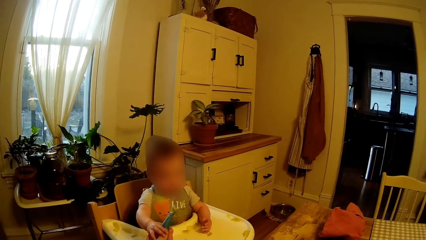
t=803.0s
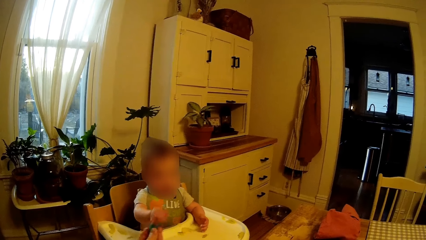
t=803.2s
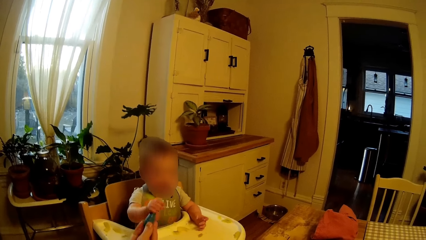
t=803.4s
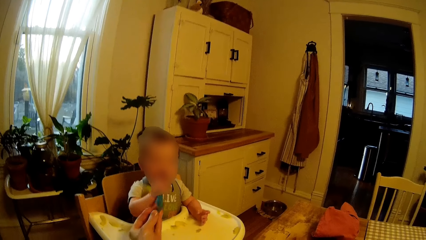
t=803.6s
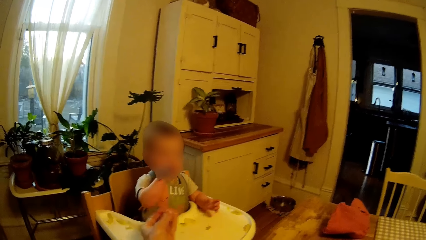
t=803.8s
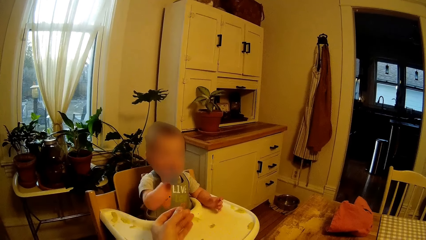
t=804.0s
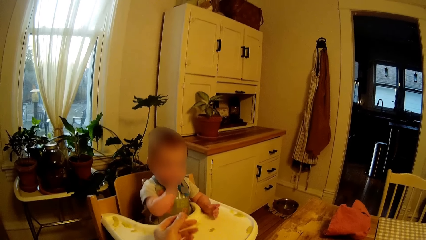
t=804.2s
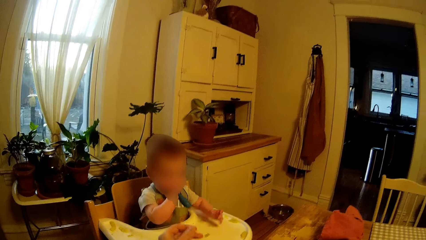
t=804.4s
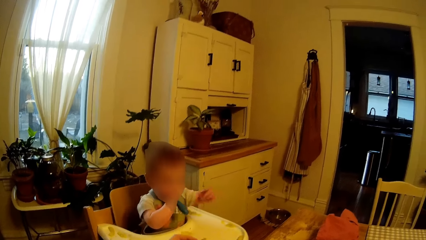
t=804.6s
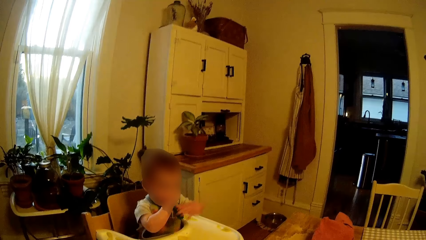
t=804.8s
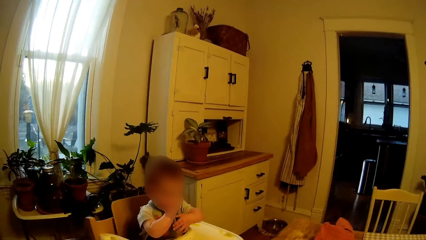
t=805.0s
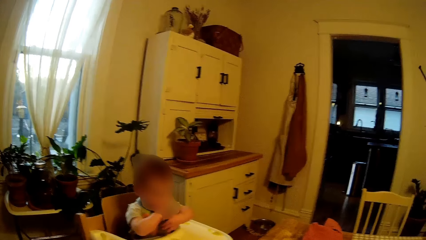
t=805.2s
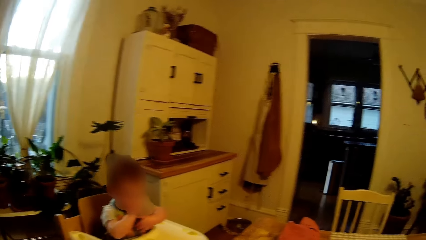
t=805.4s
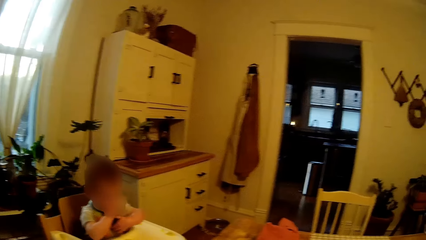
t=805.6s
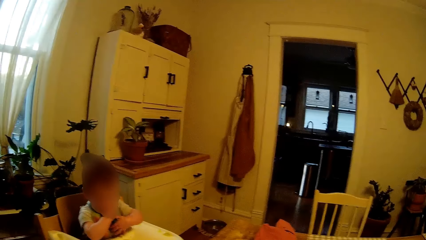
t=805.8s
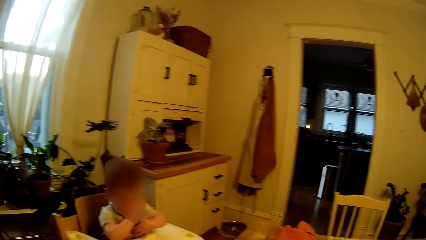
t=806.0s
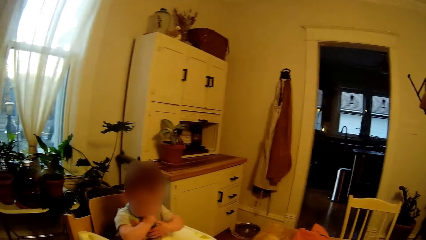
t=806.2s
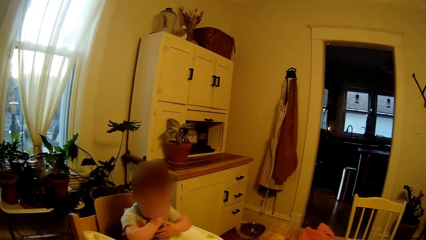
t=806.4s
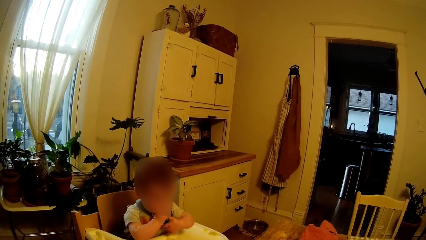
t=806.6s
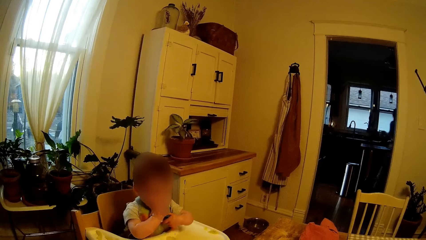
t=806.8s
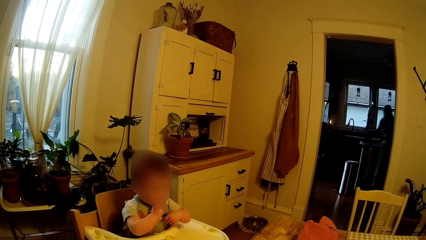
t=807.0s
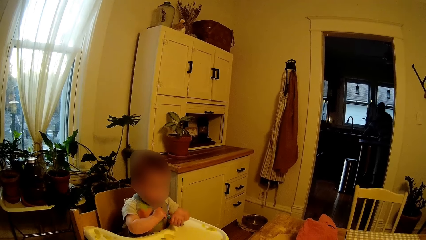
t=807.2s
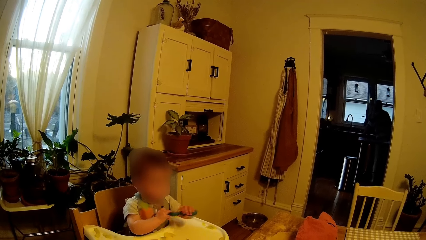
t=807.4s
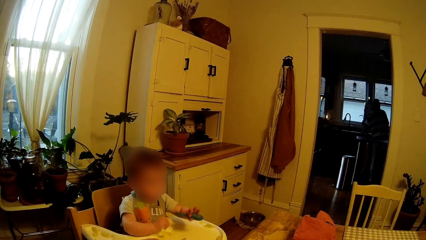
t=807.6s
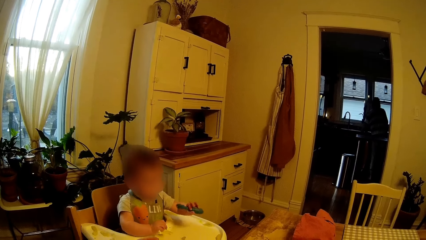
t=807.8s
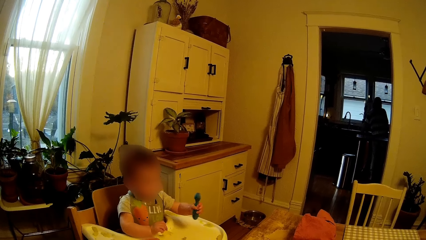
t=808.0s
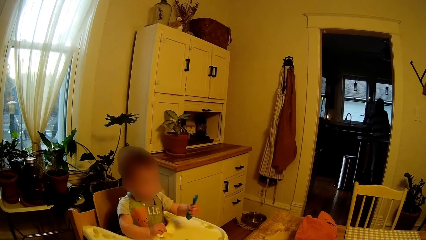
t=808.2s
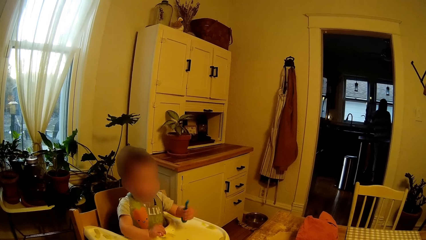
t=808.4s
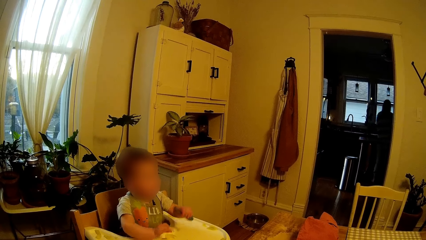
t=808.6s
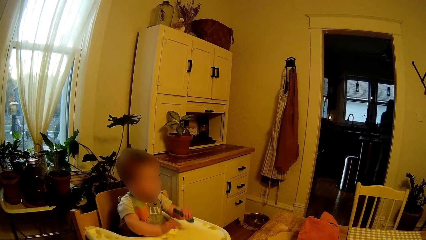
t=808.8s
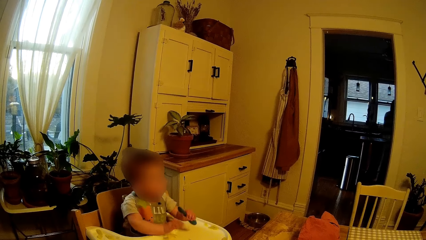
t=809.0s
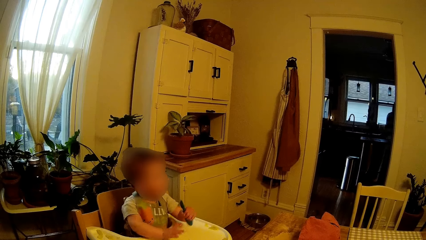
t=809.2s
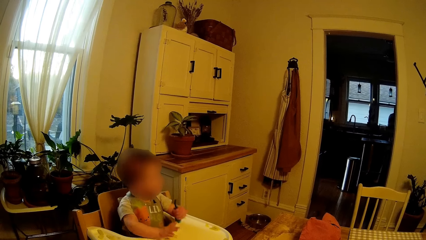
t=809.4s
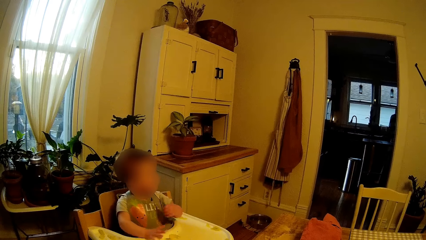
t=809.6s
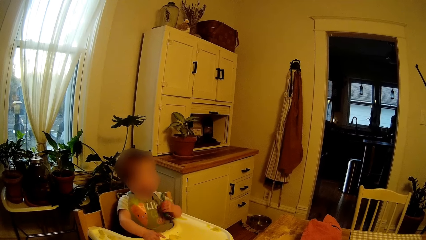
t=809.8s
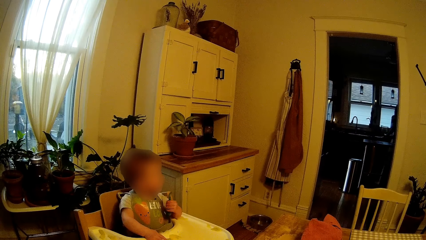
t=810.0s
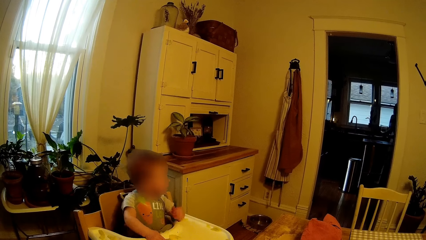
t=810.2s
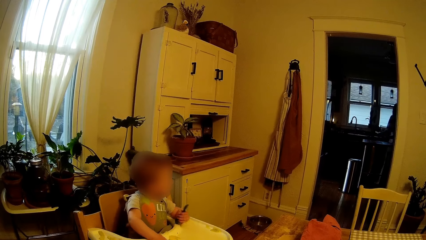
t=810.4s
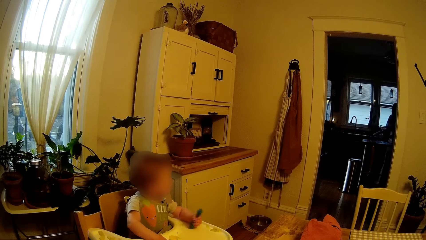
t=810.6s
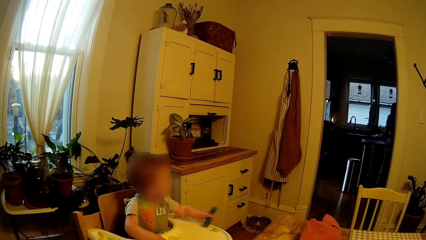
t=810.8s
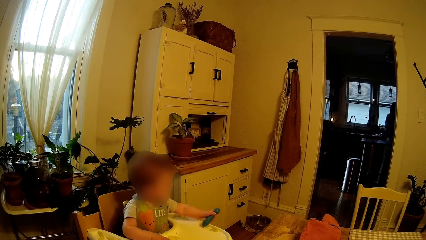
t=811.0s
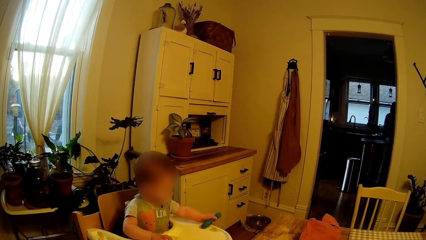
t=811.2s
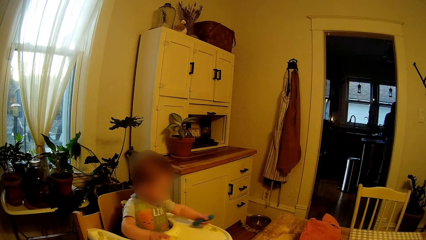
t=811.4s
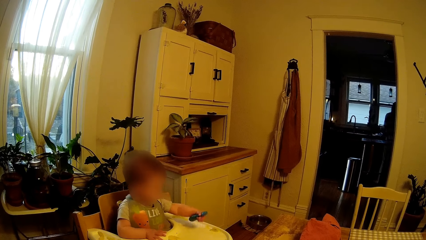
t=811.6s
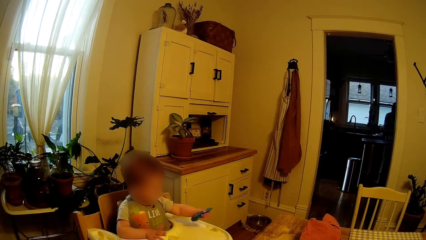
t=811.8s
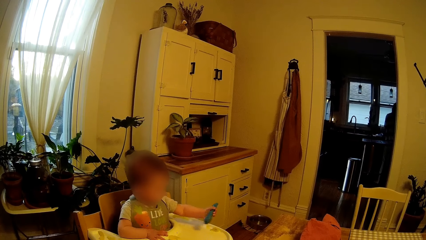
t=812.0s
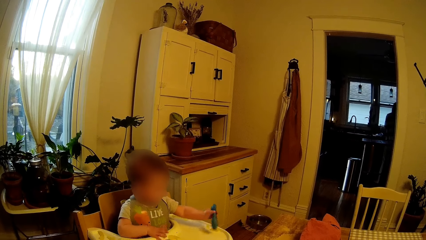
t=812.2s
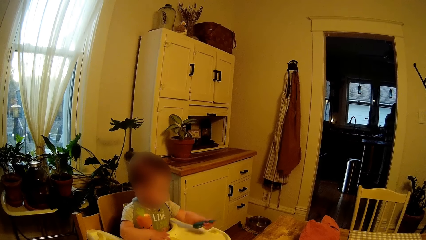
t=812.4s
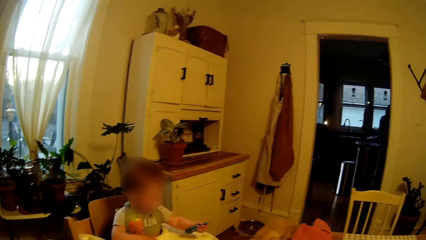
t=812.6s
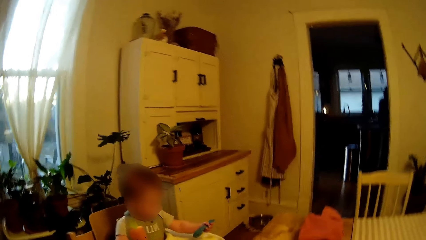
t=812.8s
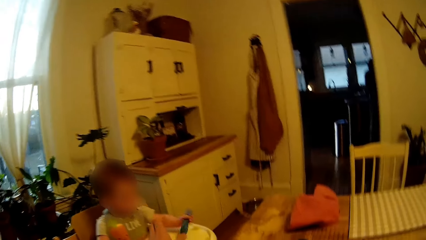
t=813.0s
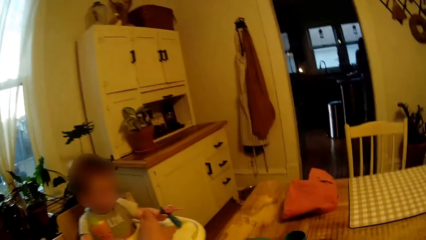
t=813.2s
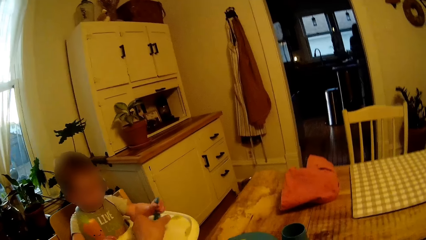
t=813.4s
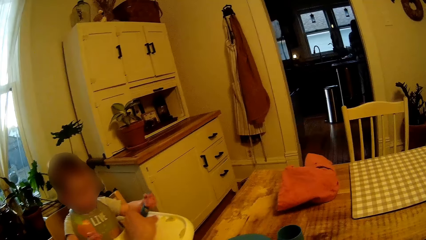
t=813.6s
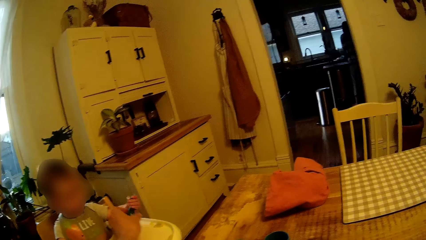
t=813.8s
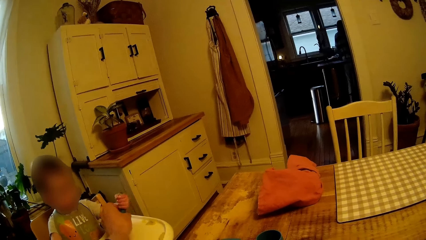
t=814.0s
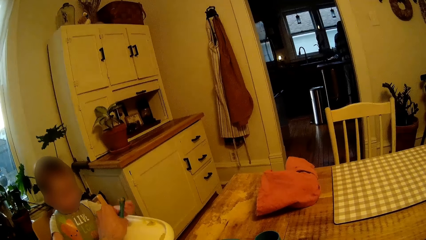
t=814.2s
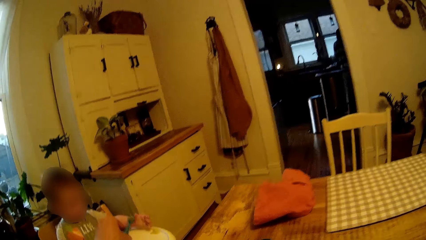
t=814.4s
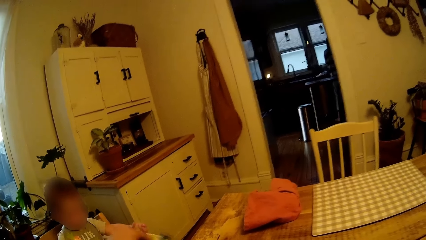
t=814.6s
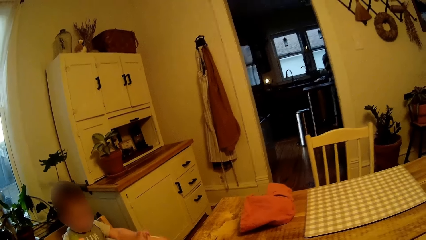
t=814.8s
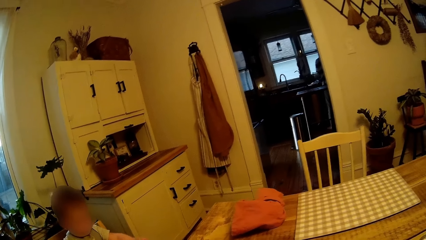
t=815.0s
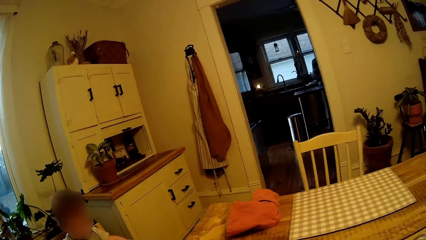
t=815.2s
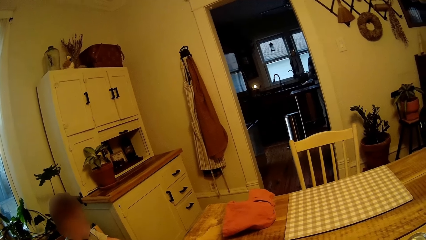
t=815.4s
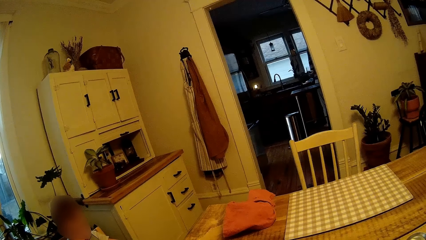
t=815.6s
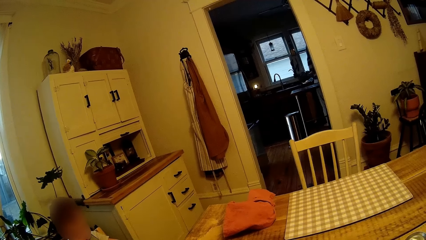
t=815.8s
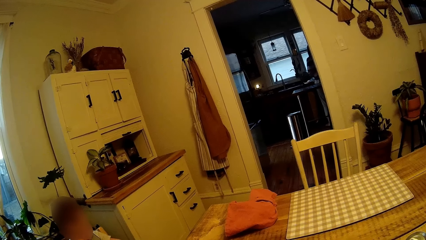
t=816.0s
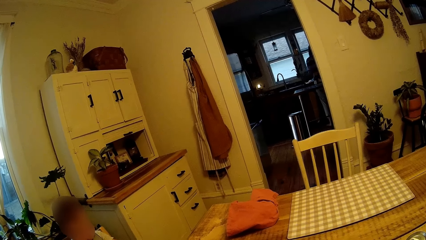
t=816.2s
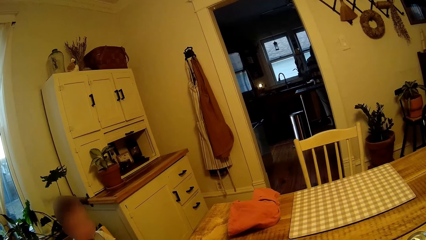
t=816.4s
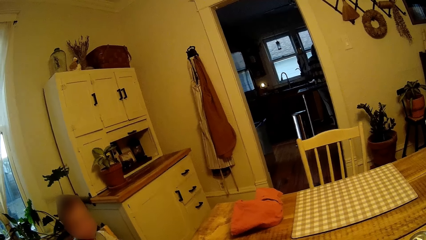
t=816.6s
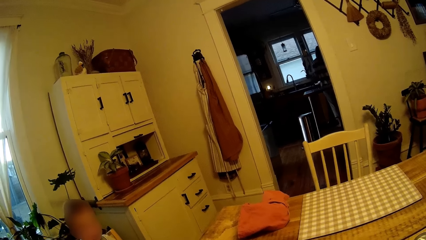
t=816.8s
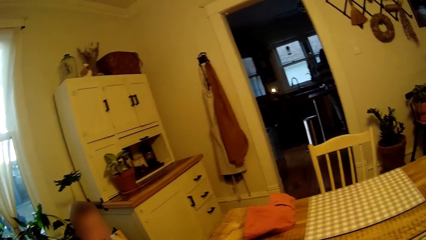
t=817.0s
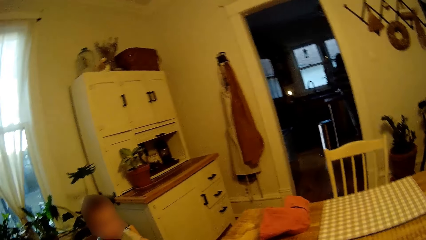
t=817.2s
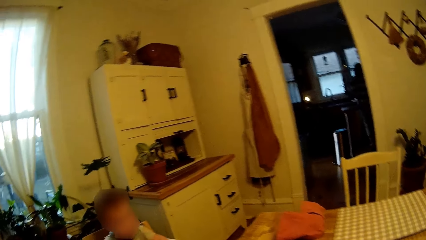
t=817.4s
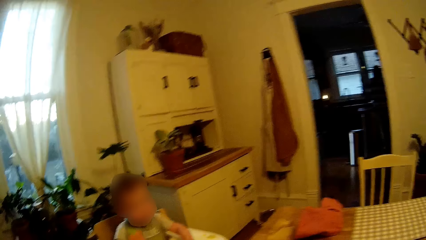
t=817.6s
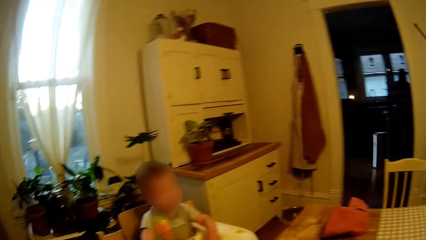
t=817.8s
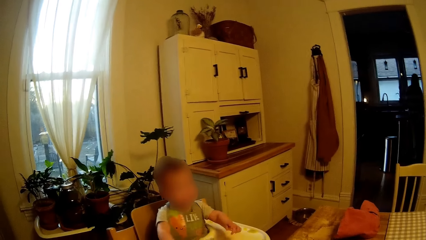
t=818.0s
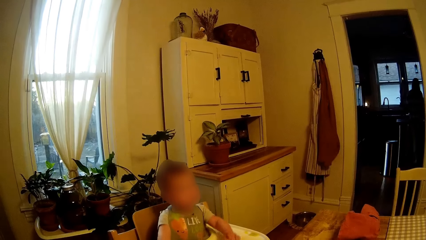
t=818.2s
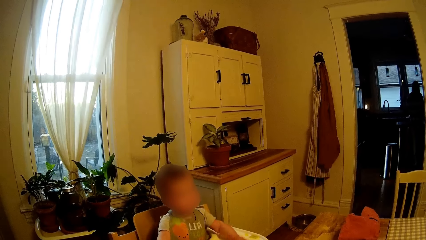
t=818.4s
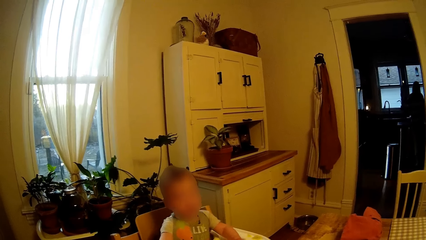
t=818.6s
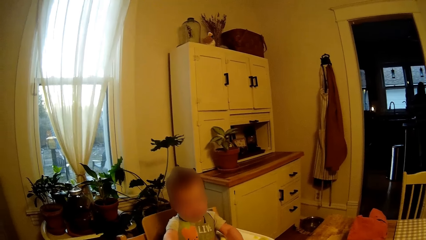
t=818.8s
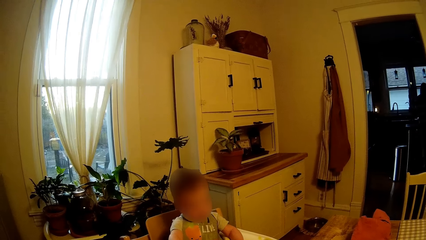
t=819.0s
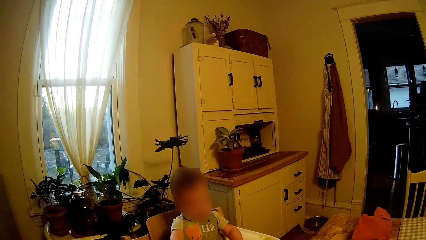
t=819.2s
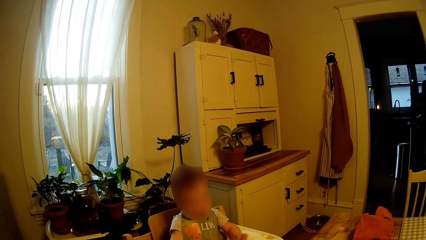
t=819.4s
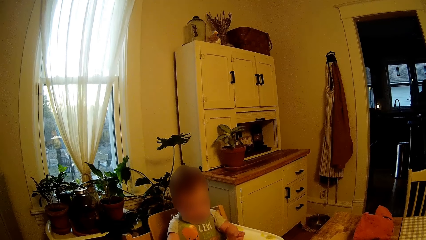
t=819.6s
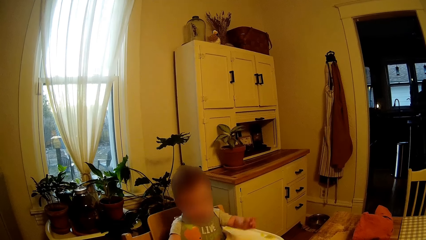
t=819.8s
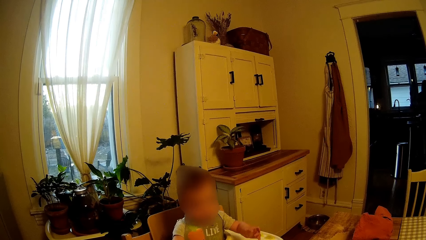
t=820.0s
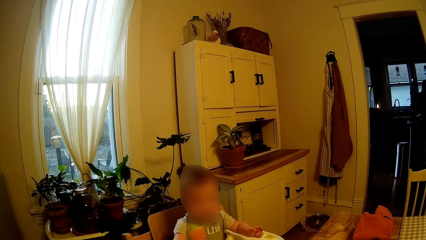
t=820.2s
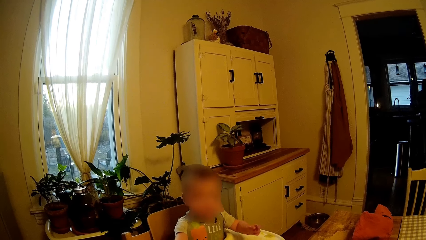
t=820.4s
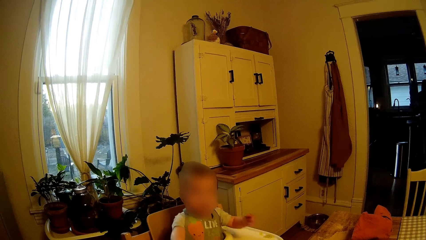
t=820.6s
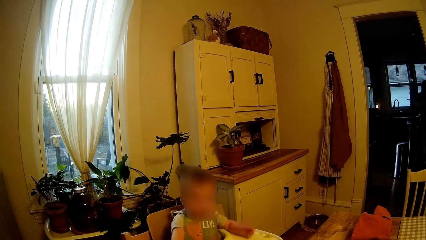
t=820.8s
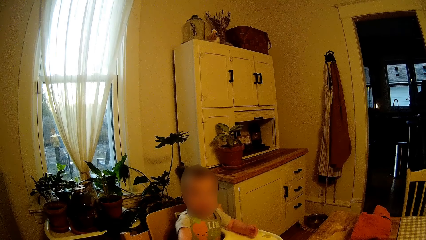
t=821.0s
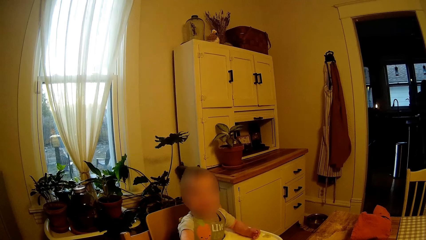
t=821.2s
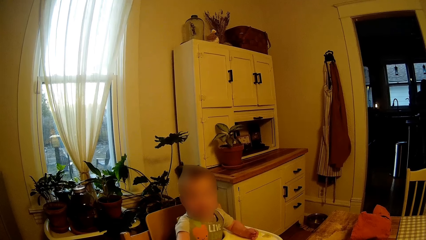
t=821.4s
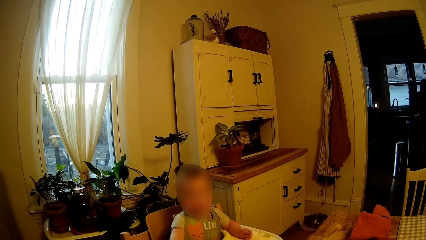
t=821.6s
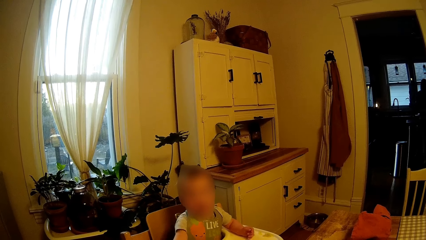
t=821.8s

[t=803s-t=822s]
The camera wearer stares at the child. The baby holds the spoon with both hands. The camera wearer looks around. They talk.
